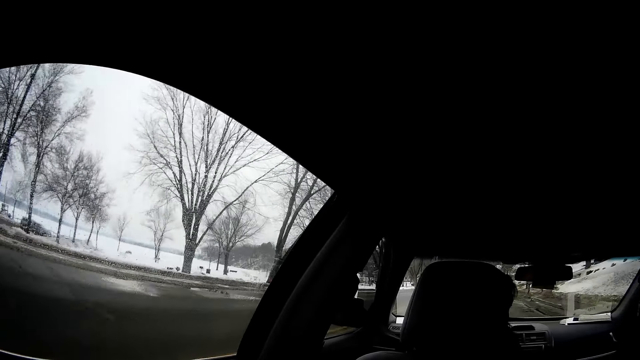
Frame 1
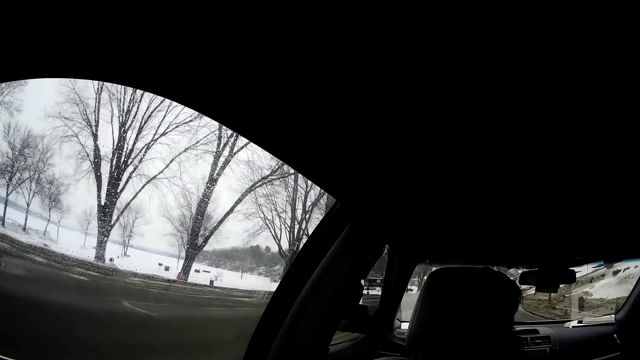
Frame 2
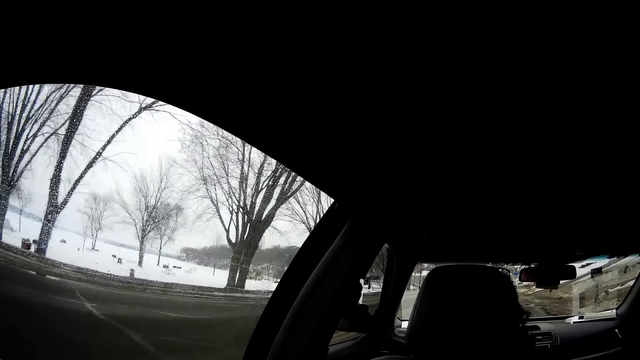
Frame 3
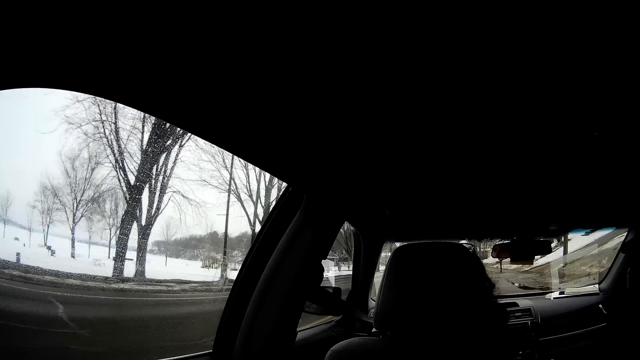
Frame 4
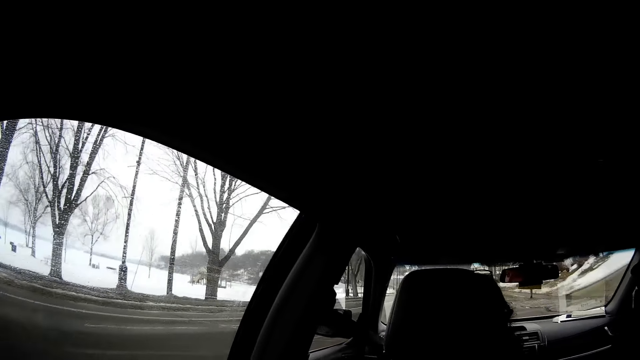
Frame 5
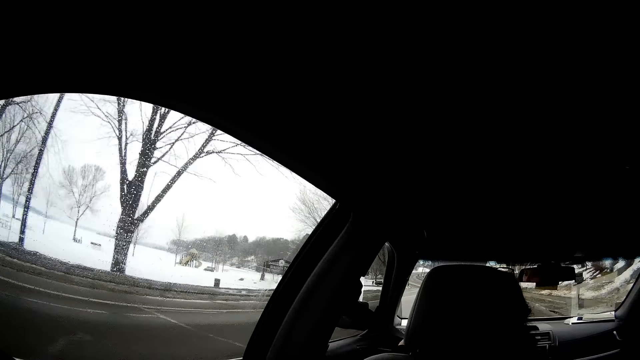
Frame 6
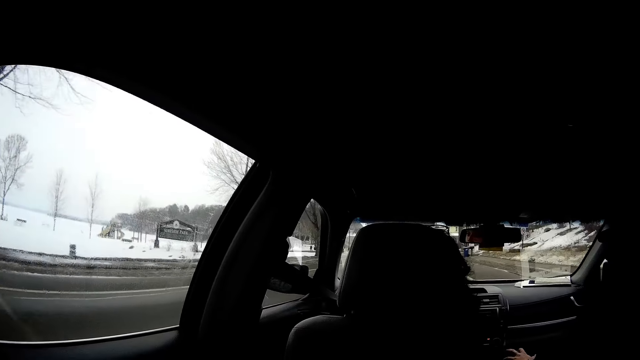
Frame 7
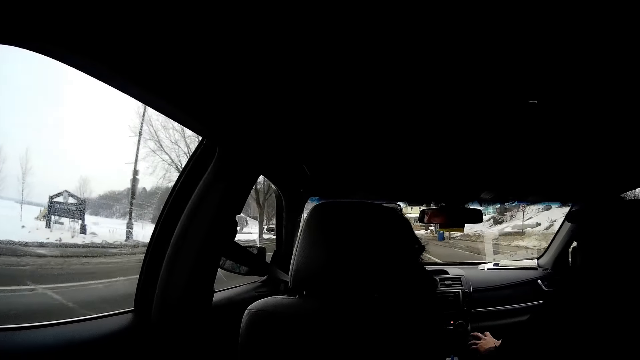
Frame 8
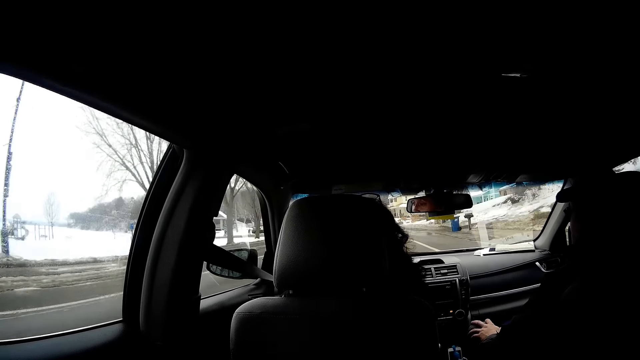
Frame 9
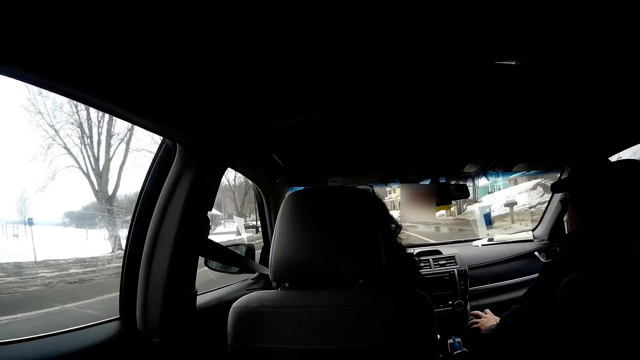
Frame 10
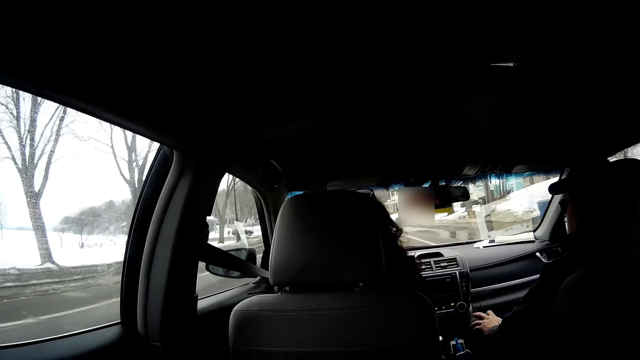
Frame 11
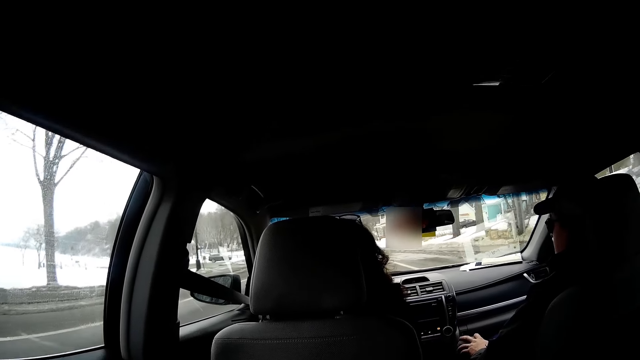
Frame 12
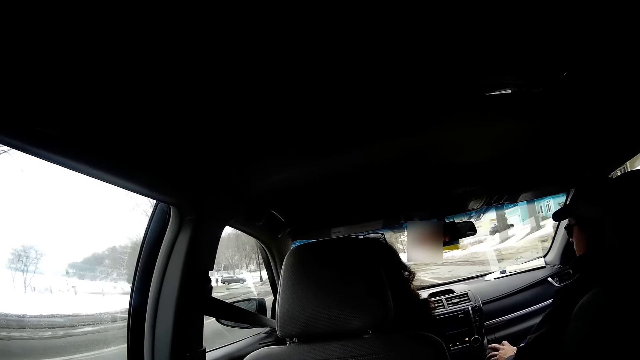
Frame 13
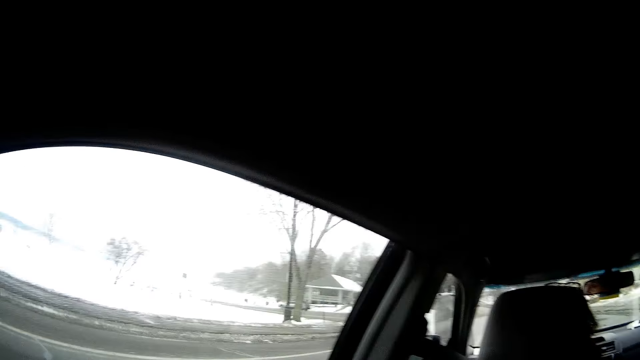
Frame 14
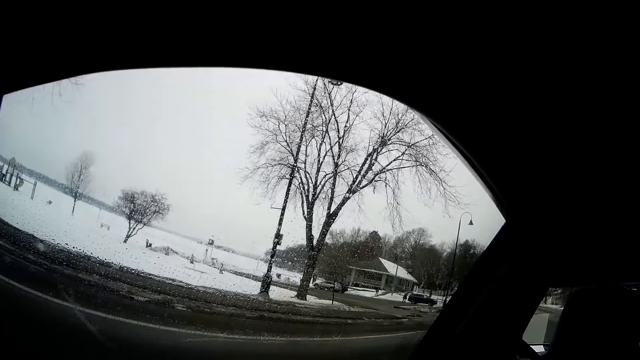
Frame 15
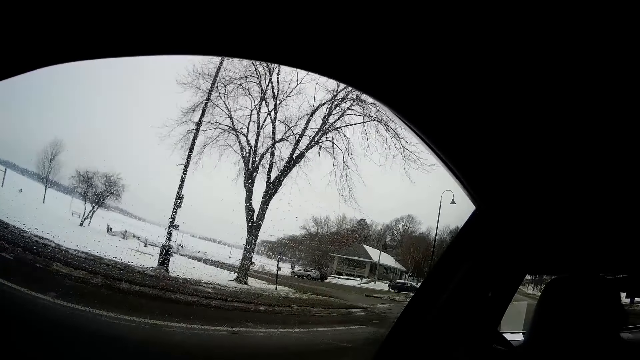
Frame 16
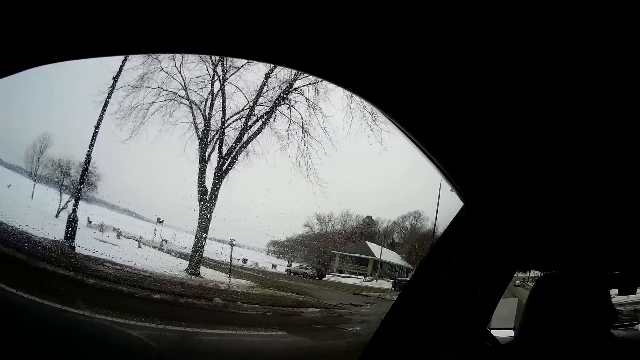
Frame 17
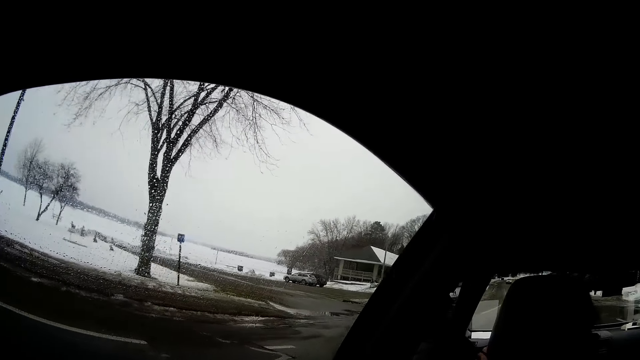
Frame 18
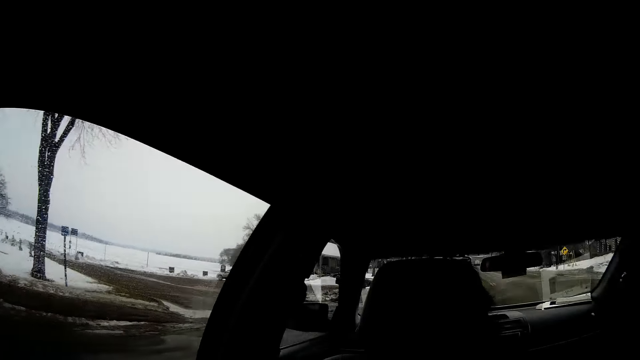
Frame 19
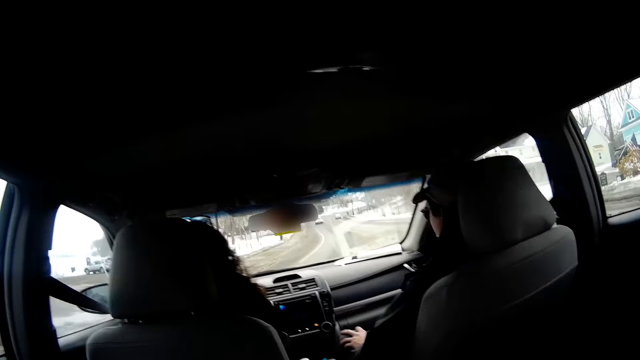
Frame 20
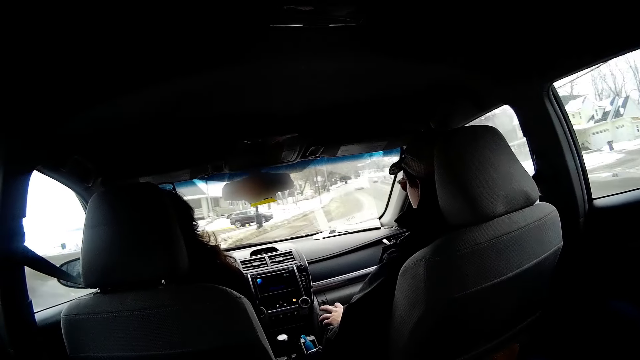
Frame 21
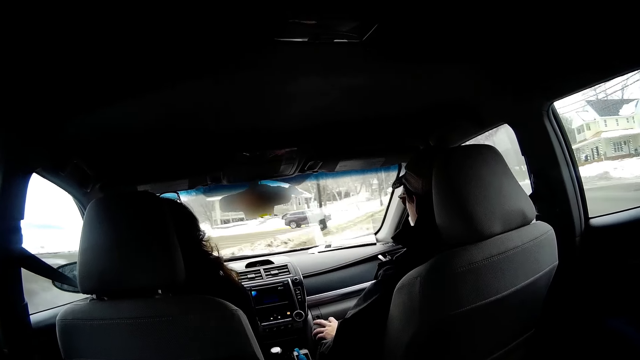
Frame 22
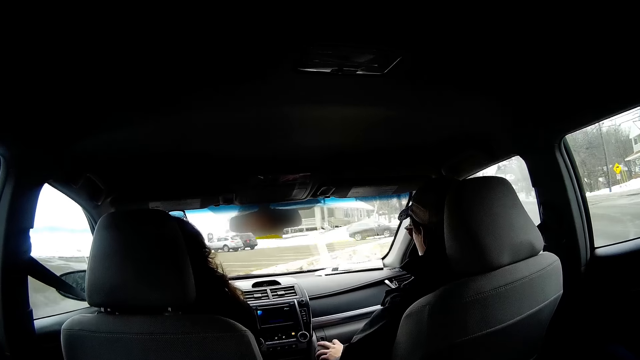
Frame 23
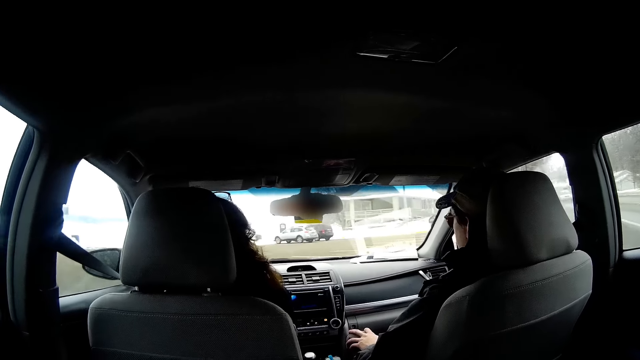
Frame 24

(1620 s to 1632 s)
A person drives the car. The camera wearer looks through the window. The person drives the car.
